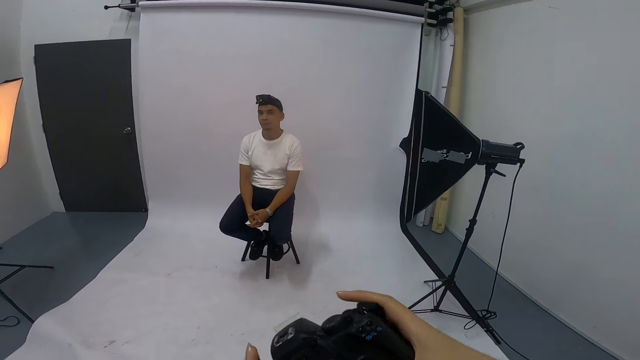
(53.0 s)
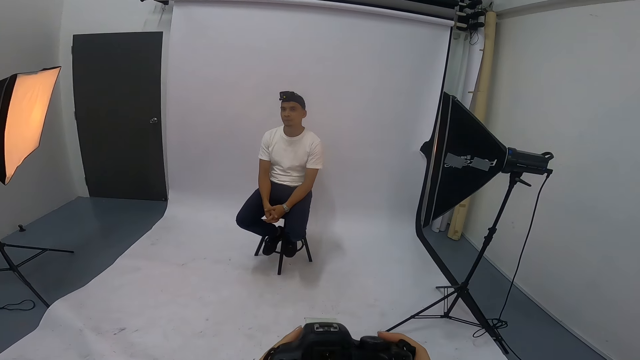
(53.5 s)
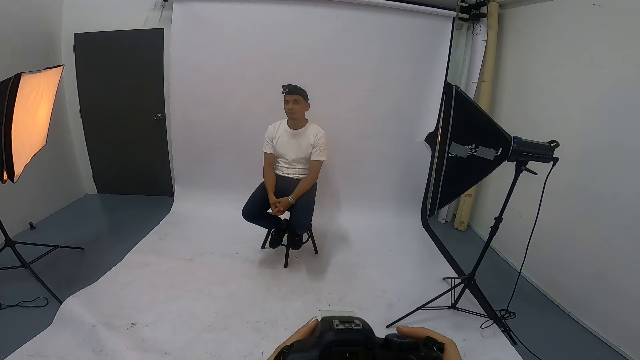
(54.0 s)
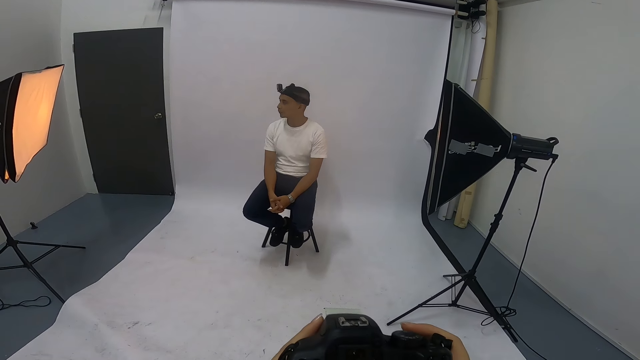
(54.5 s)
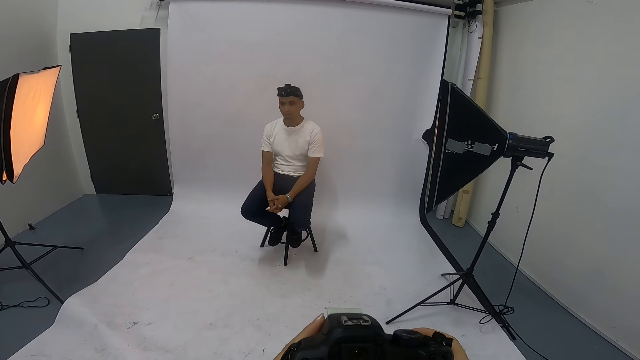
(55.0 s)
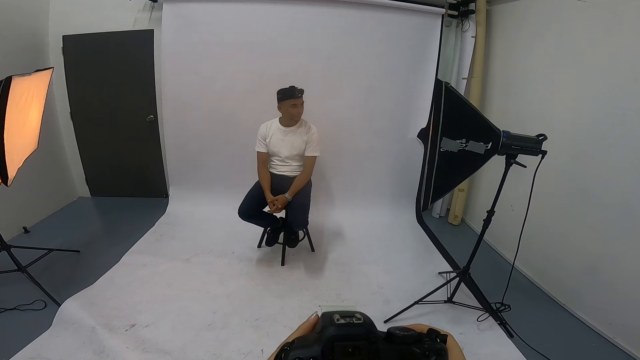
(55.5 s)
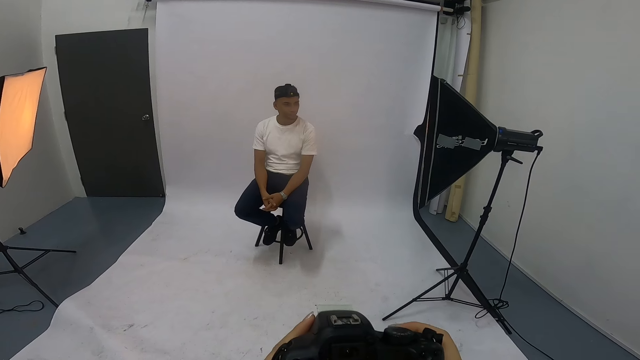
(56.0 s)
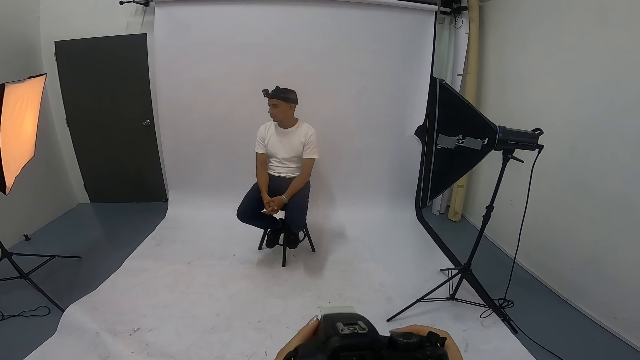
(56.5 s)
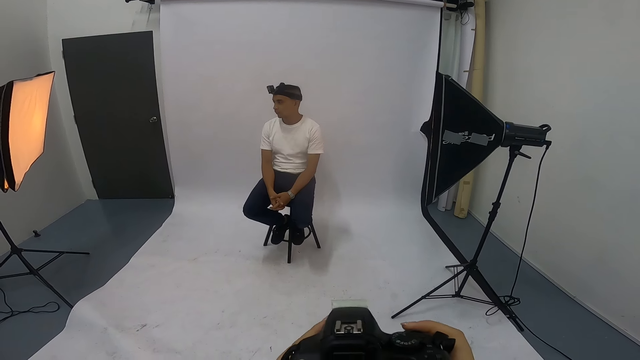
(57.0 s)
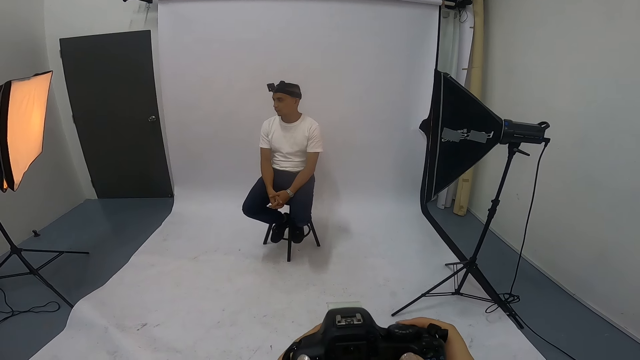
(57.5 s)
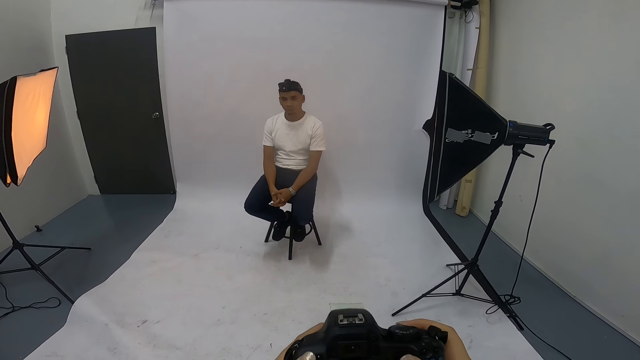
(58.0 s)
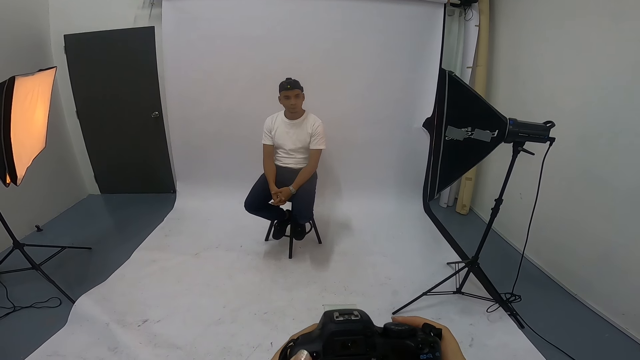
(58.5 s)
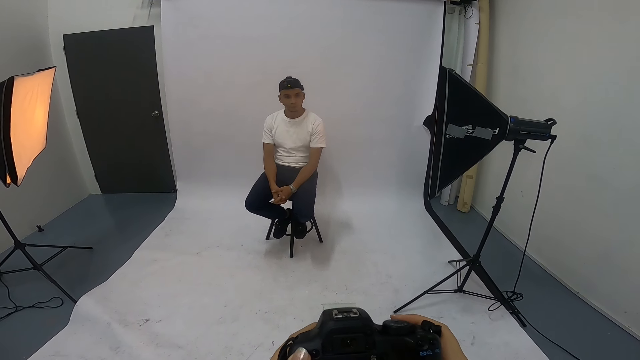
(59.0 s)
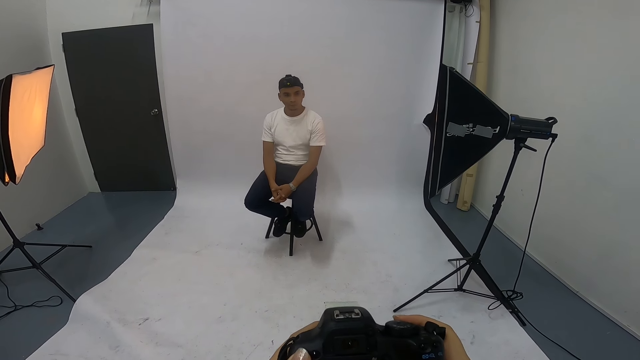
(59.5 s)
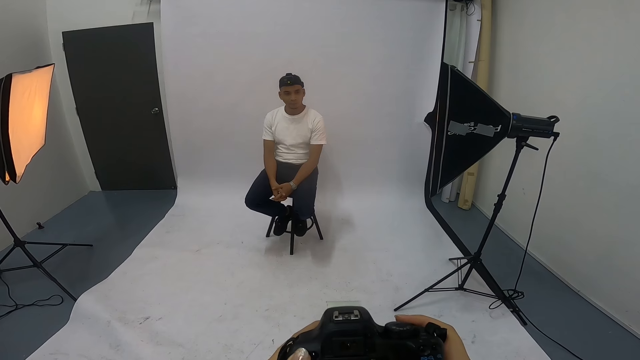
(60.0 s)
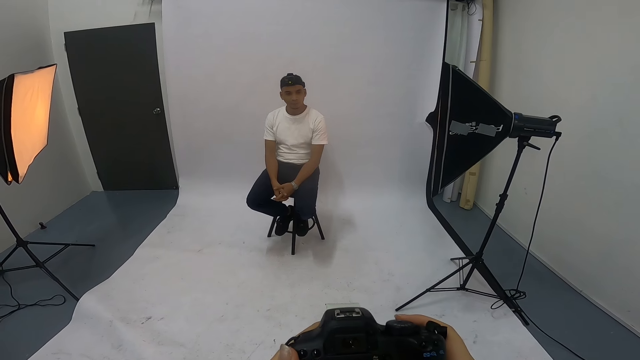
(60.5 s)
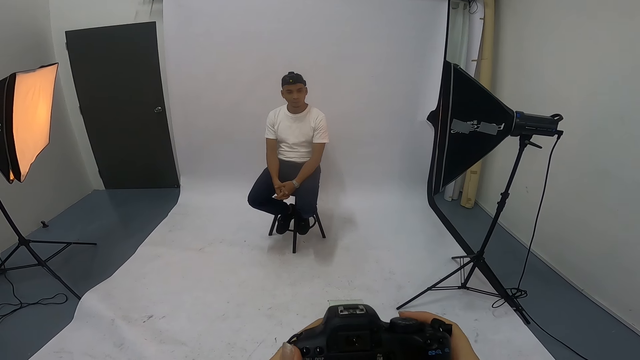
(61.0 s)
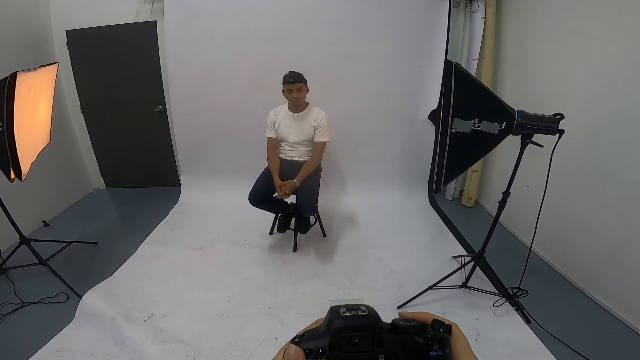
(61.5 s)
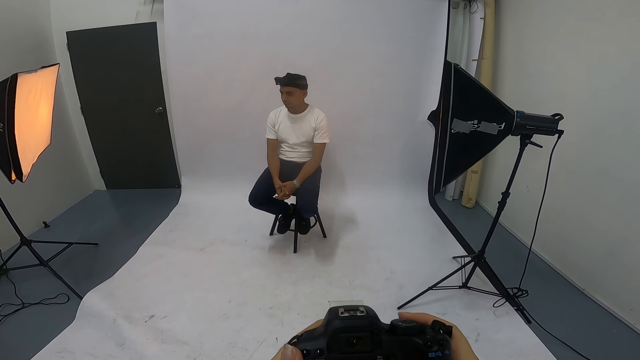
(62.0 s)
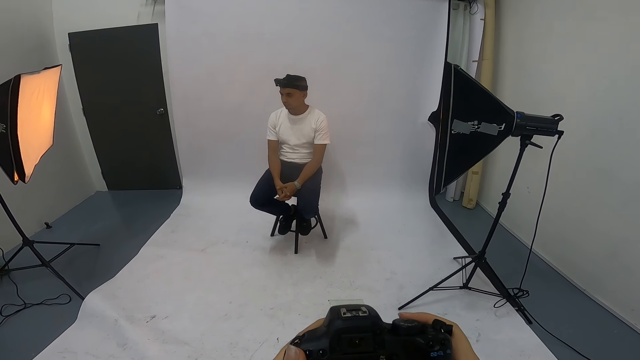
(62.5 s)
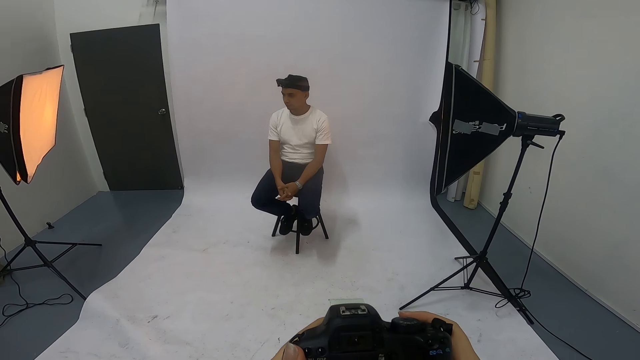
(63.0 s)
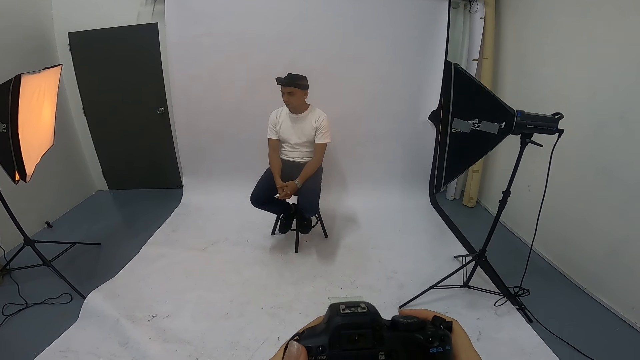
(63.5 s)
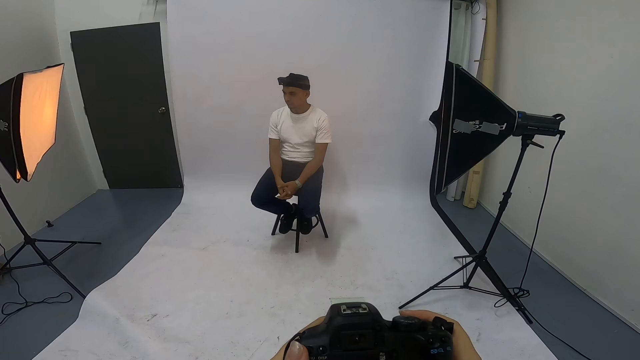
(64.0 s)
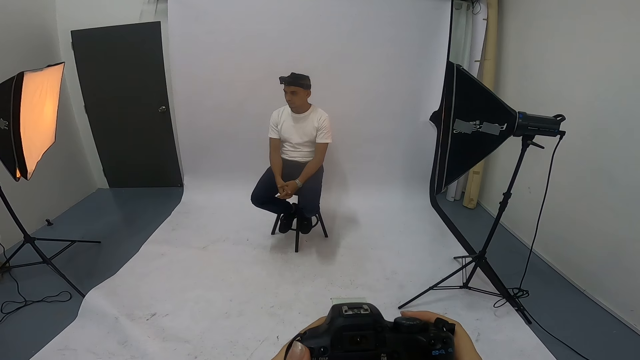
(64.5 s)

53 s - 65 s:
The camera wearer turns the camera. They talk. A man moves his head.

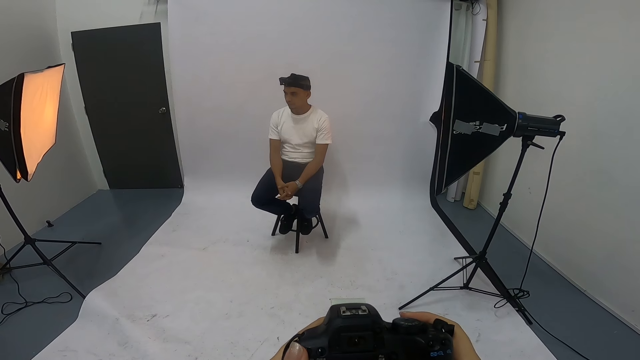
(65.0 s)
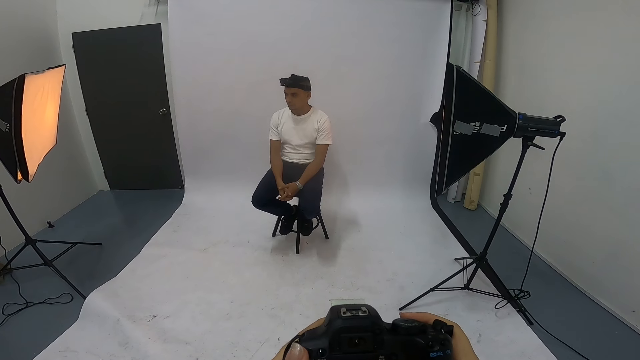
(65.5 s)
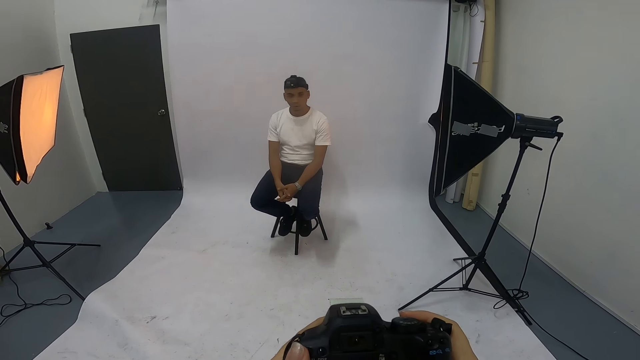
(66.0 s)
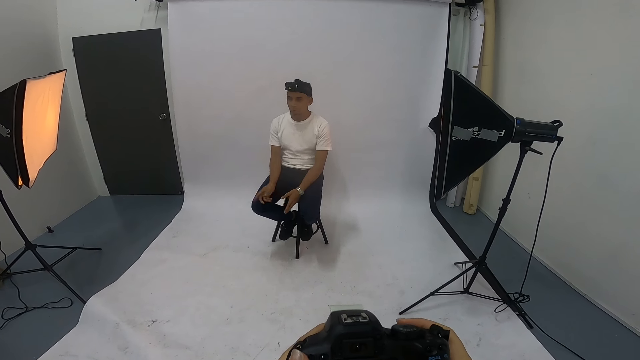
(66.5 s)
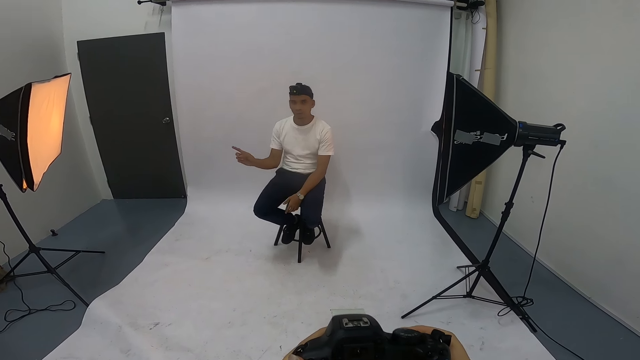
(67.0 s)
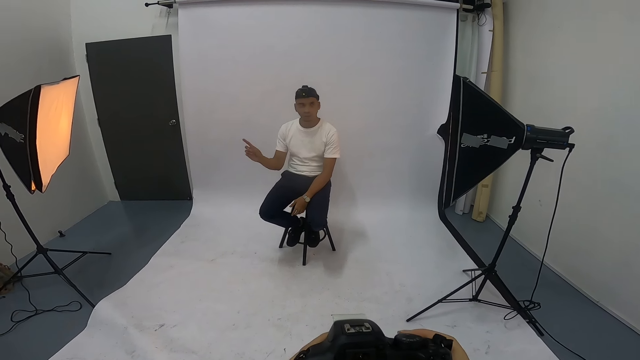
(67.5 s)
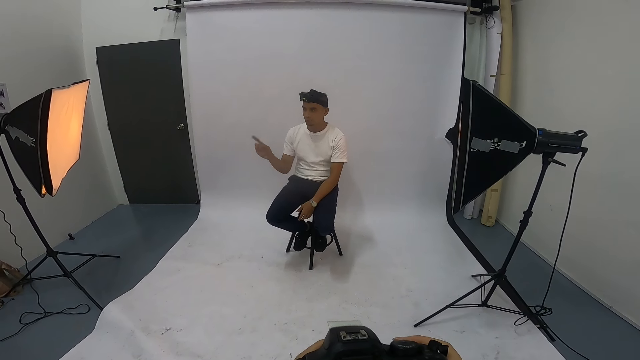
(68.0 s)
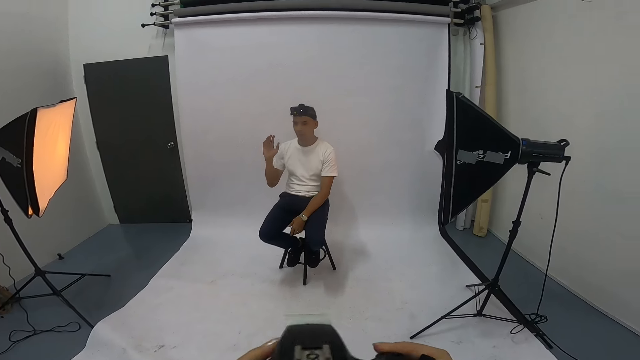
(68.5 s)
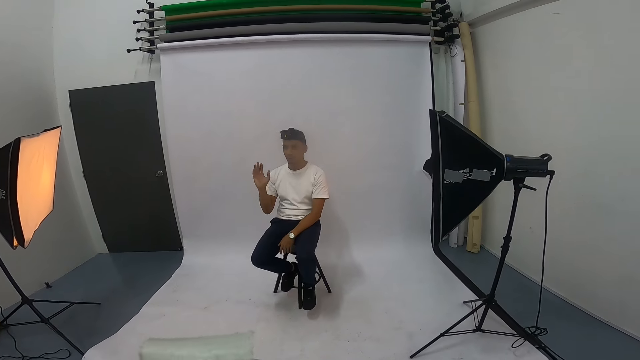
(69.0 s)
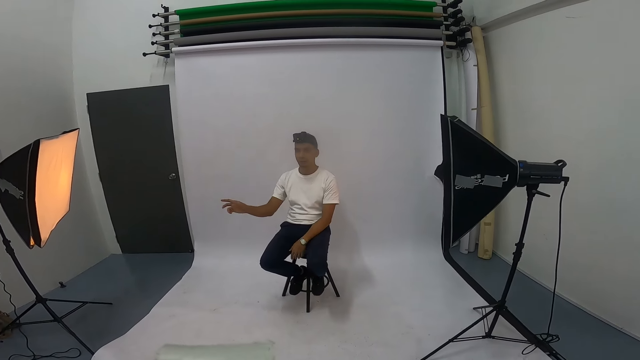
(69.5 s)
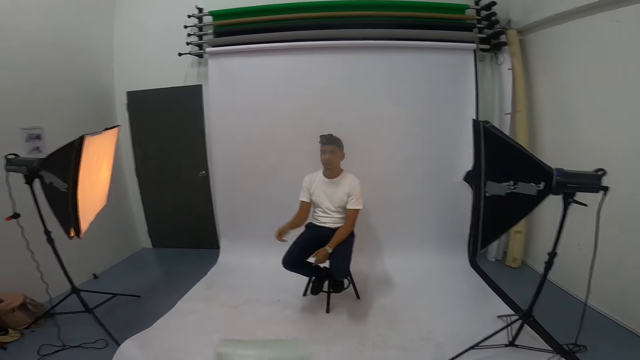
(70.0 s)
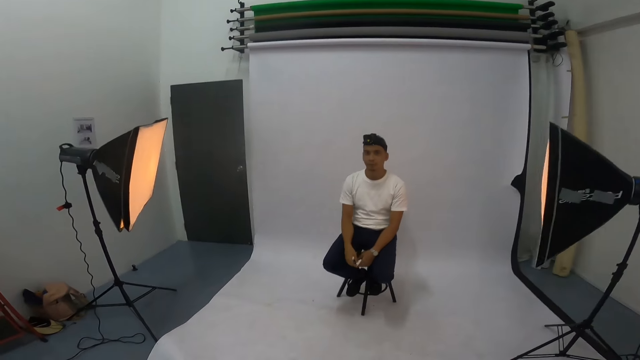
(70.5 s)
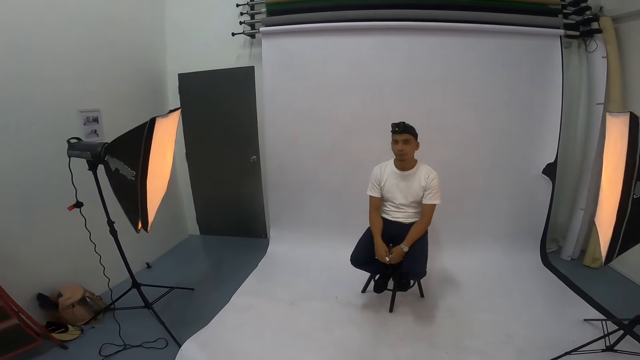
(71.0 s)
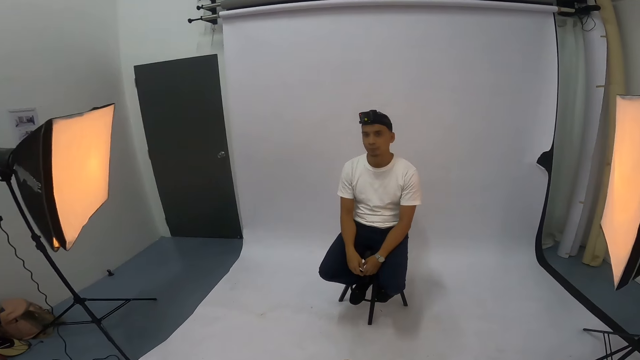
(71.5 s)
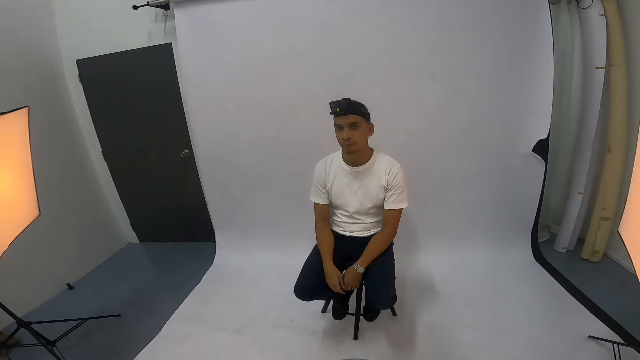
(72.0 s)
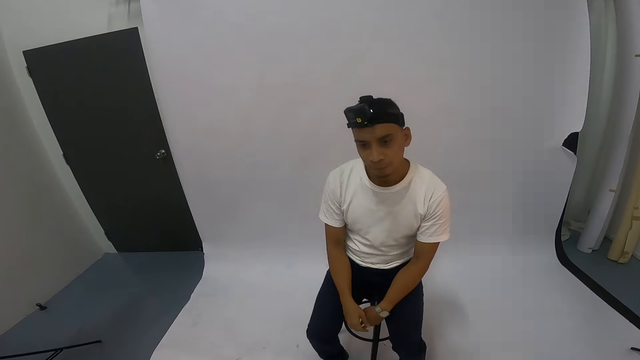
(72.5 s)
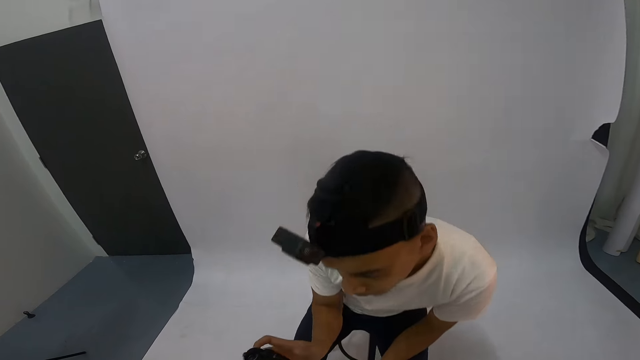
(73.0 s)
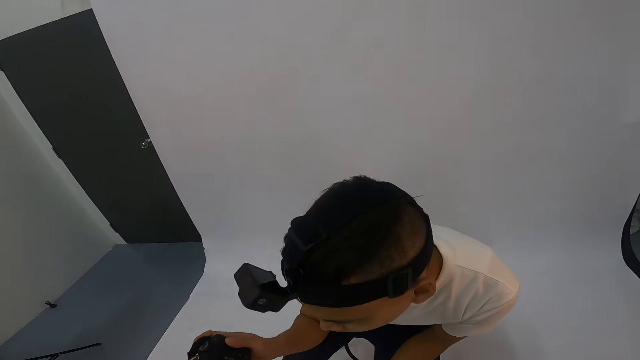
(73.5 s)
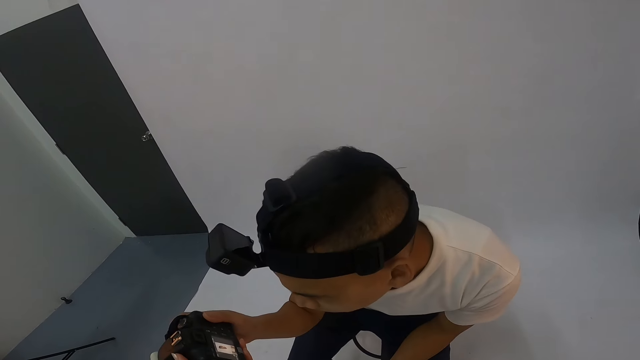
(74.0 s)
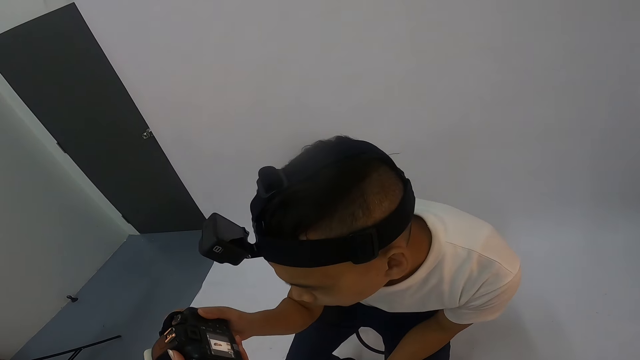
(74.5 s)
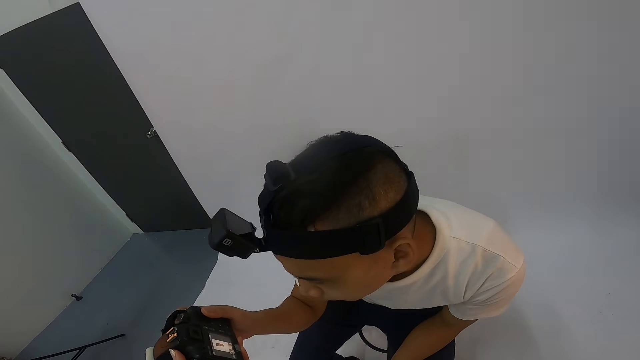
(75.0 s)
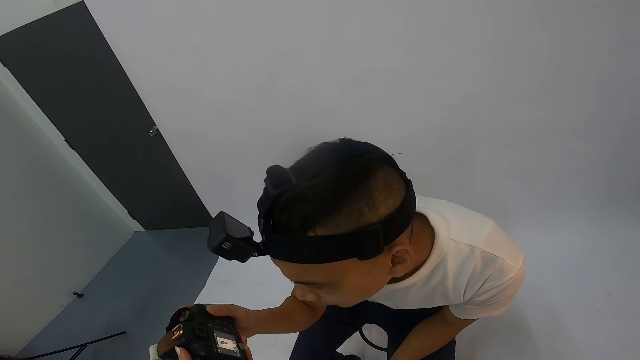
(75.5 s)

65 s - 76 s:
A man points to the right. He talks. He gestures at the camera wearer. The camera wearer talks. They move towards the man. The man stands. The camera wearer shows the camera to the man. The man holds the camera and looks at the camera.
